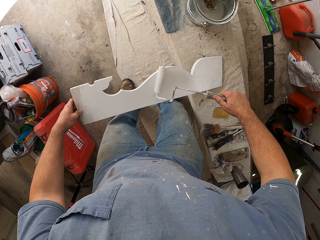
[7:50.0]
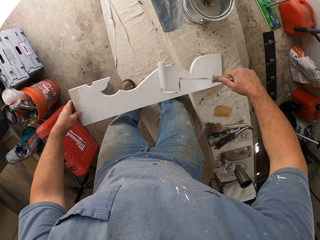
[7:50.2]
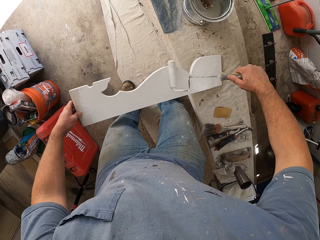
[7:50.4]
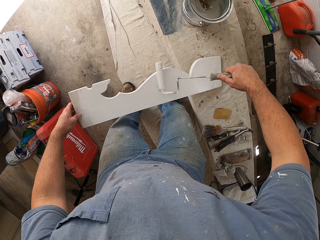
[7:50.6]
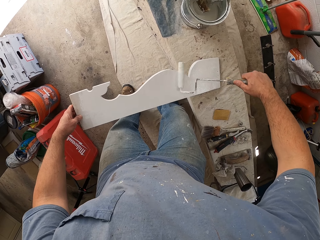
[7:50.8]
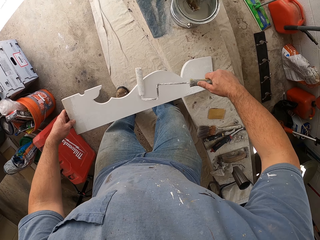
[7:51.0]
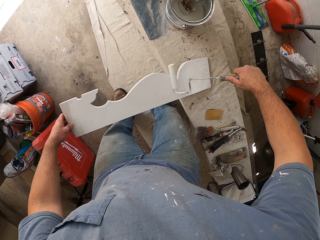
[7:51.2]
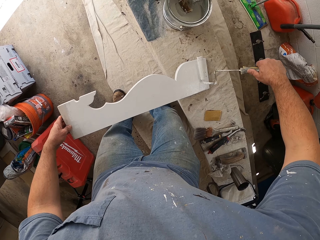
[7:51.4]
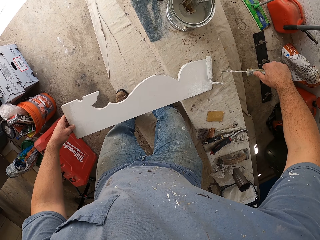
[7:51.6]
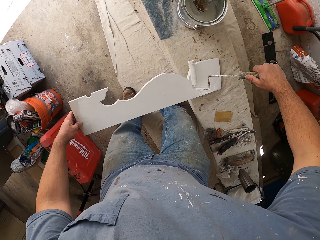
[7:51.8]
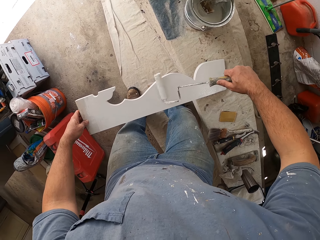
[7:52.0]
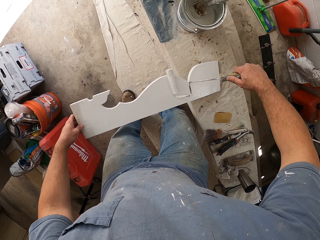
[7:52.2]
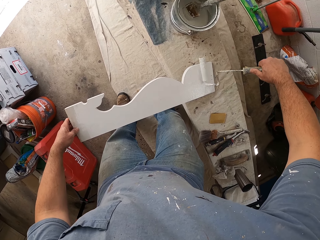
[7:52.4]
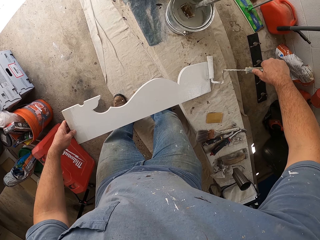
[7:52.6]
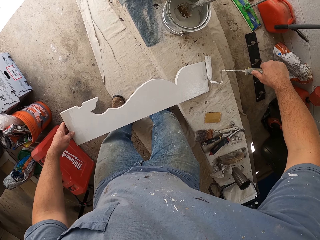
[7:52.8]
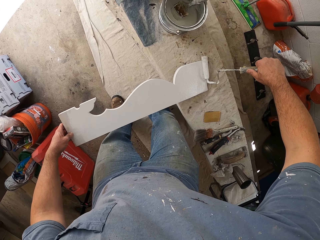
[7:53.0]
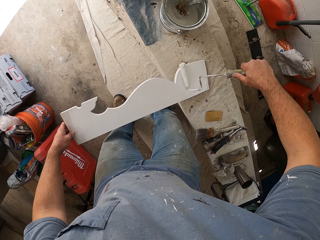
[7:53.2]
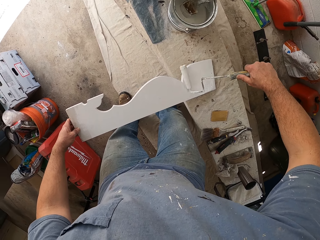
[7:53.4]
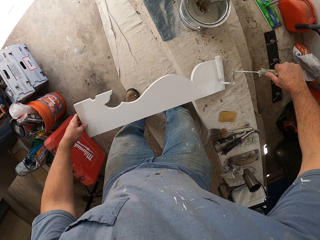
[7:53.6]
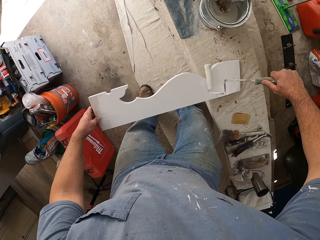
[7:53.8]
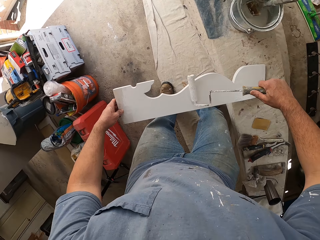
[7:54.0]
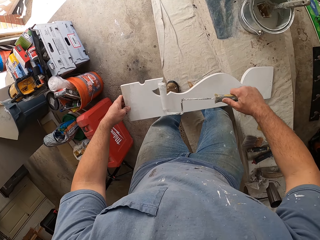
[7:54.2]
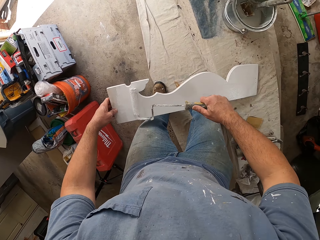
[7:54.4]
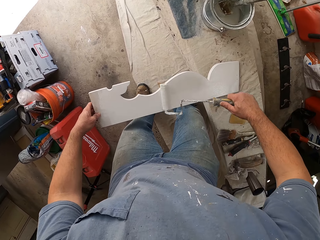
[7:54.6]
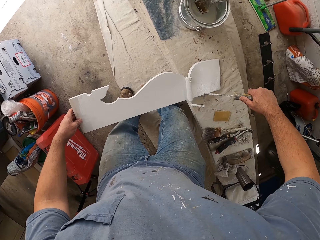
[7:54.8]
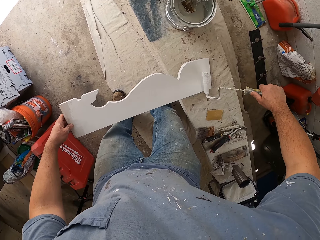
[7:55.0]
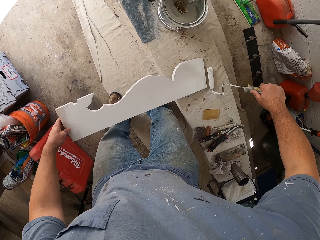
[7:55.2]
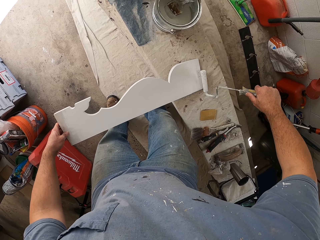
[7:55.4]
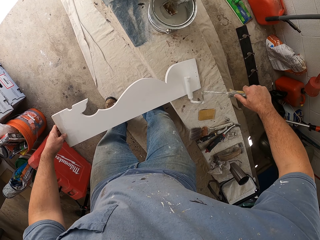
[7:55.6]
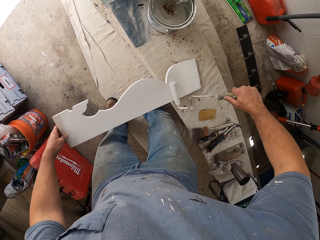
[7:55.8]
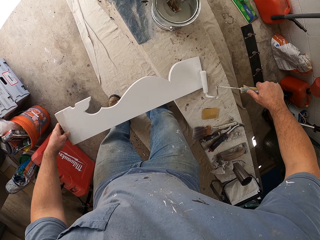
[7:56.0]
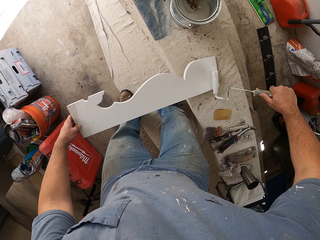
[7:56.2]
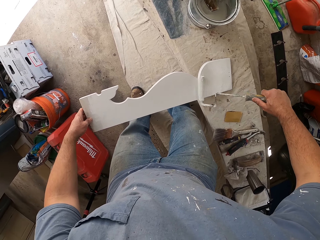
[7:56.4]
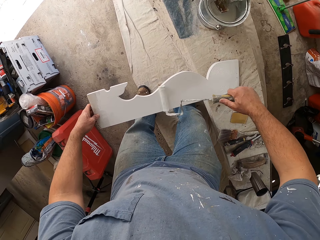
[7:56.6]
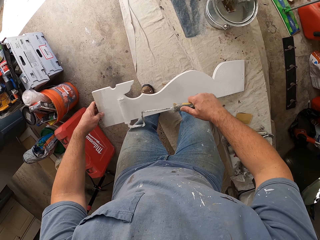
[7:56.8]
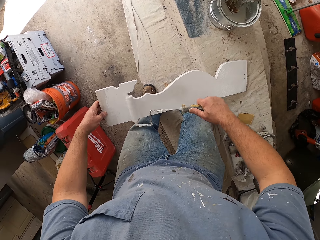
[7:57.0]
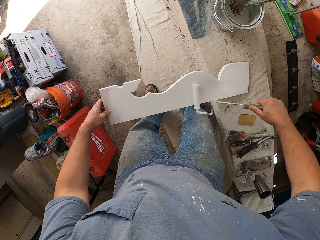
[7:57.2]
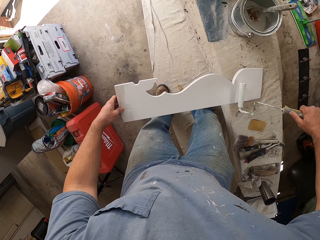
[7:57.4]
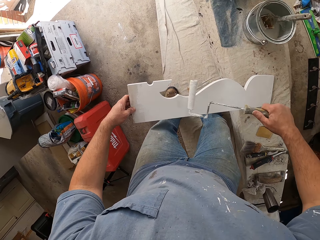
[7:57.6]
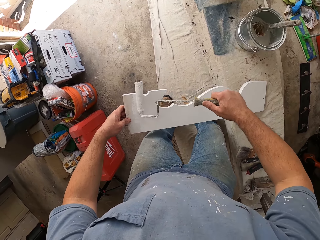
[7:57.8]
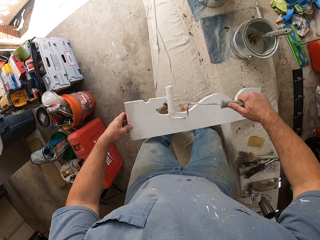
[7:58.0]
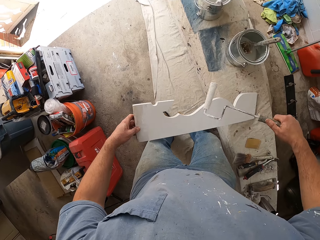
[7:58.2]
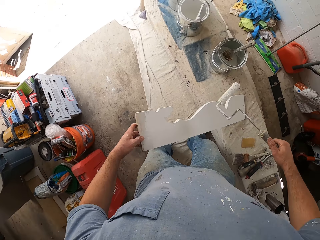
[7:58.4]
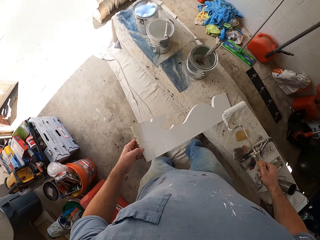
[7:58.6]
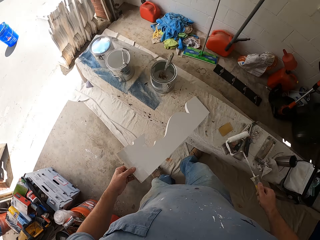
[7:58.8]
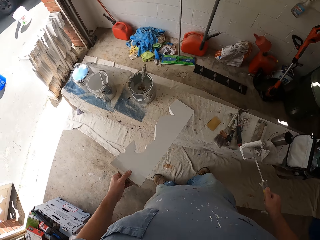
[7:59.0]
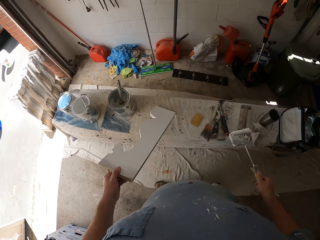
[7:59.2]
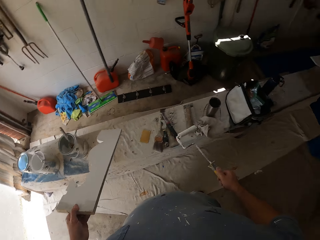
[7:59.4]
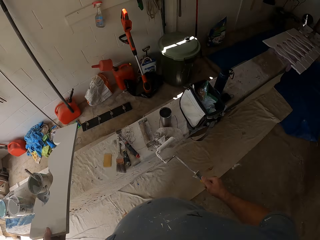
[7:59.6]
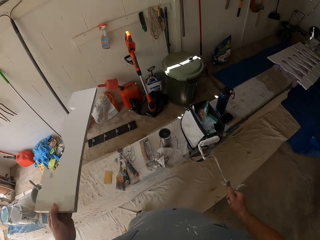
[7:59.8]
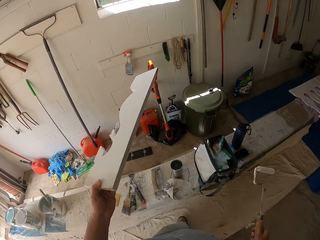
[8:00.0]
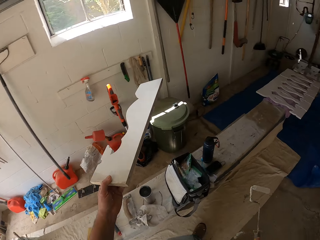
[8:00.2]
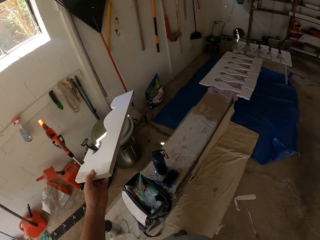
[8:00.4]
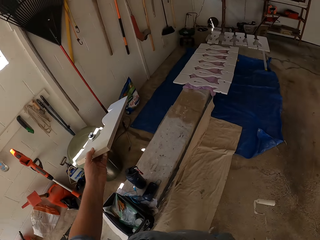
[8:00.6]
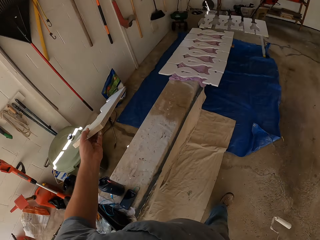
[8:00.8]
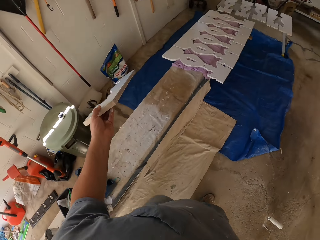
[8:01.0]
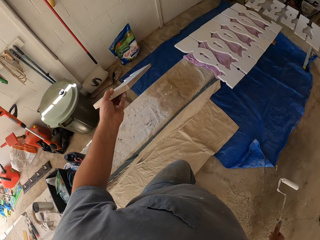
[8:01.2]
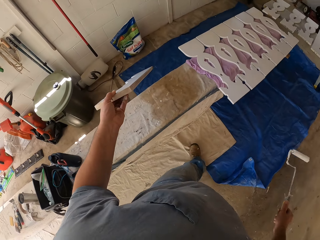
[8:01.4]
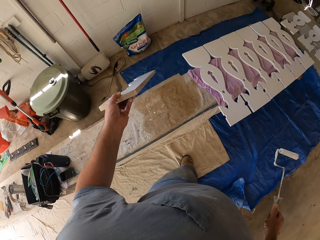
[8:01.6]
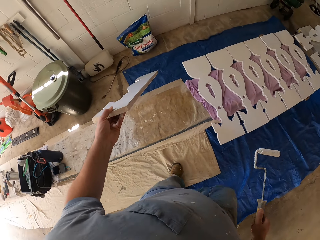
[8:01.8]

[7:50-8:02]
The camera wearer moves towards other painted shaped woods. They lift up a painted shaped wood. They carry the wooden piece from the bench. They move towards the other painted shaped woods. They walk into the garage.

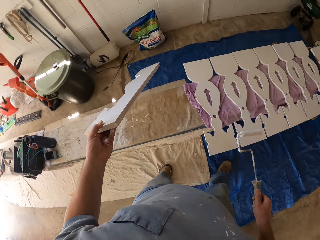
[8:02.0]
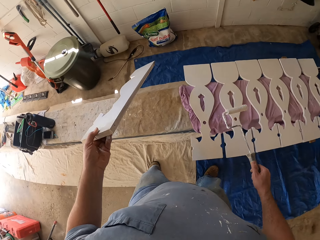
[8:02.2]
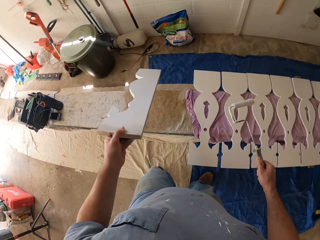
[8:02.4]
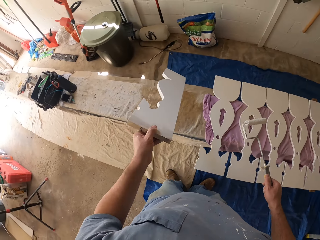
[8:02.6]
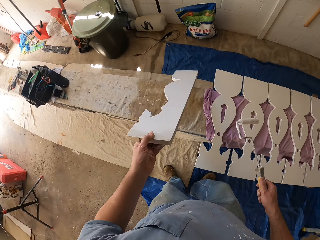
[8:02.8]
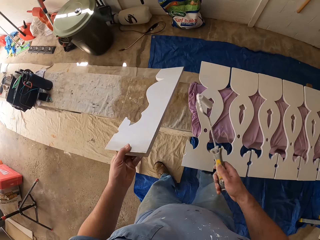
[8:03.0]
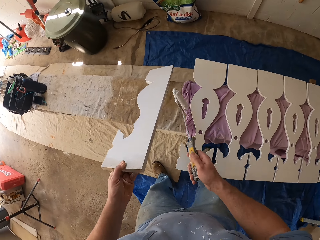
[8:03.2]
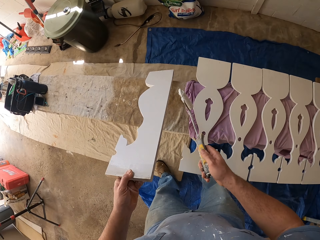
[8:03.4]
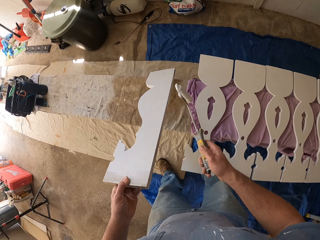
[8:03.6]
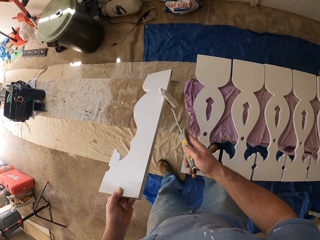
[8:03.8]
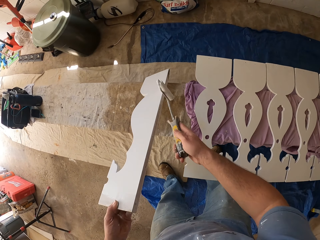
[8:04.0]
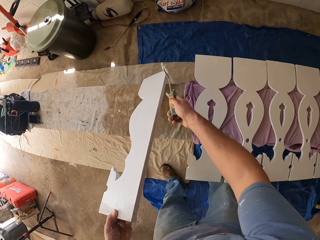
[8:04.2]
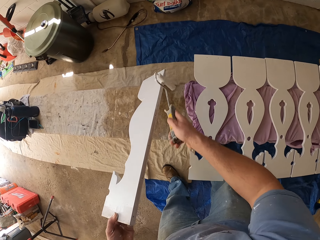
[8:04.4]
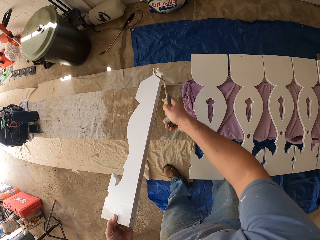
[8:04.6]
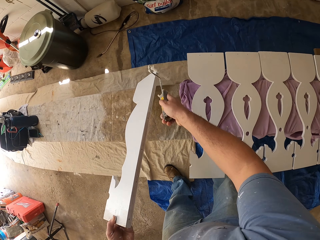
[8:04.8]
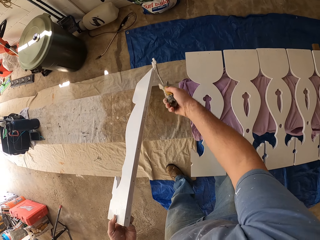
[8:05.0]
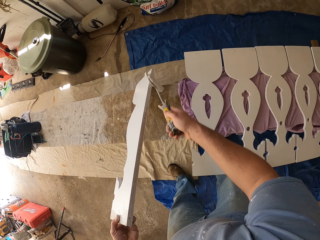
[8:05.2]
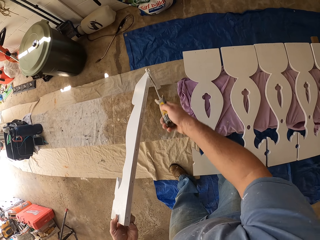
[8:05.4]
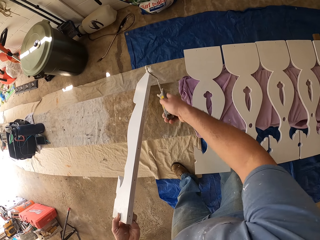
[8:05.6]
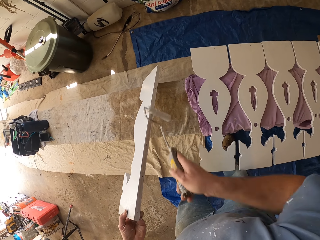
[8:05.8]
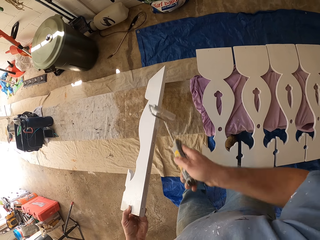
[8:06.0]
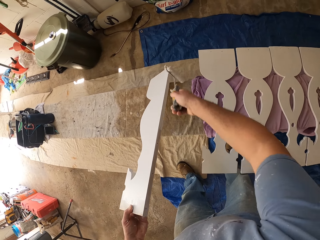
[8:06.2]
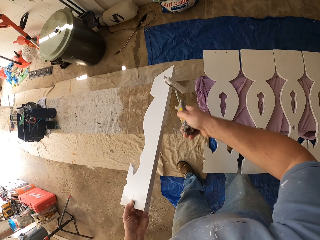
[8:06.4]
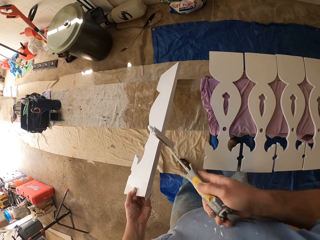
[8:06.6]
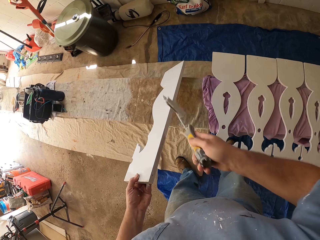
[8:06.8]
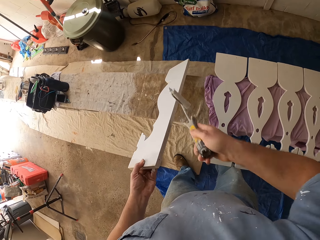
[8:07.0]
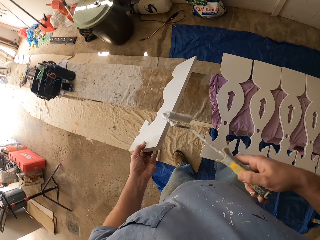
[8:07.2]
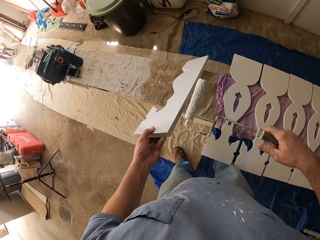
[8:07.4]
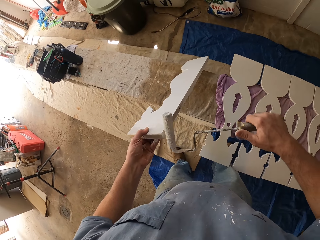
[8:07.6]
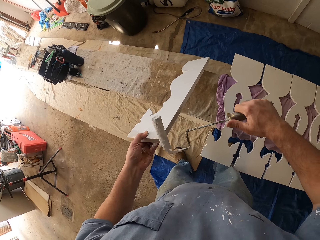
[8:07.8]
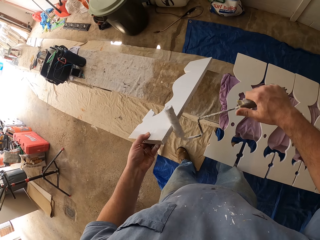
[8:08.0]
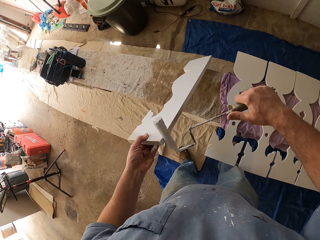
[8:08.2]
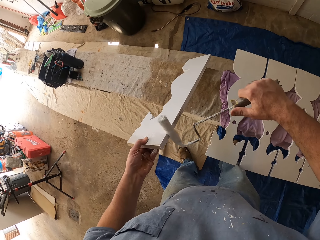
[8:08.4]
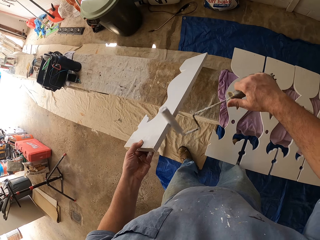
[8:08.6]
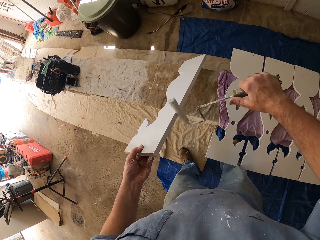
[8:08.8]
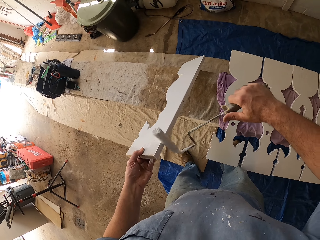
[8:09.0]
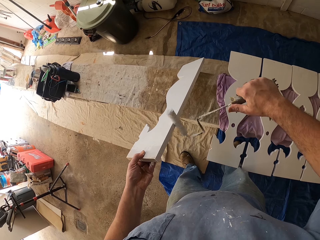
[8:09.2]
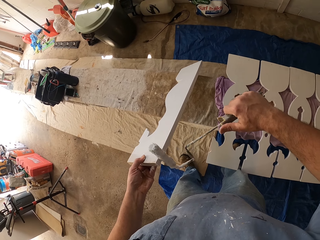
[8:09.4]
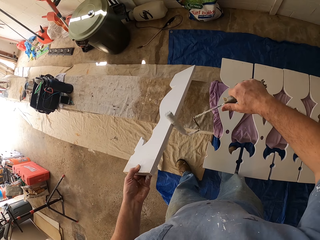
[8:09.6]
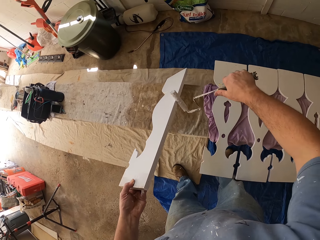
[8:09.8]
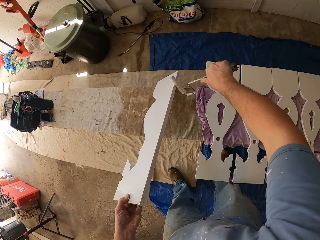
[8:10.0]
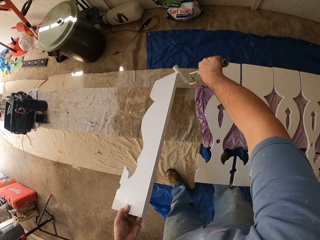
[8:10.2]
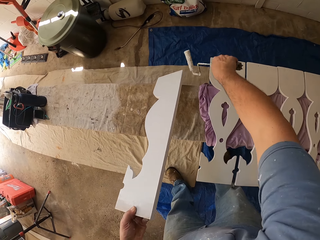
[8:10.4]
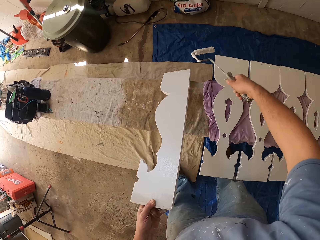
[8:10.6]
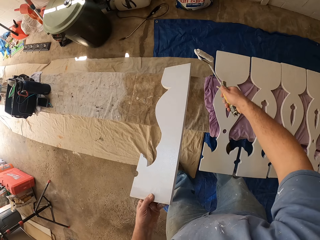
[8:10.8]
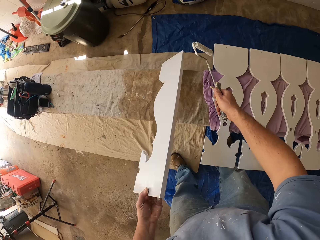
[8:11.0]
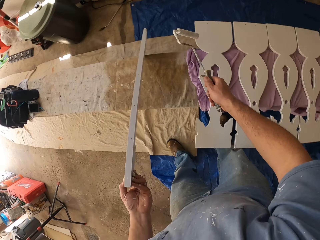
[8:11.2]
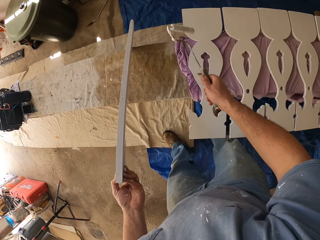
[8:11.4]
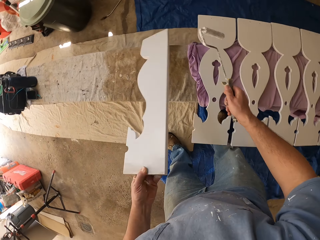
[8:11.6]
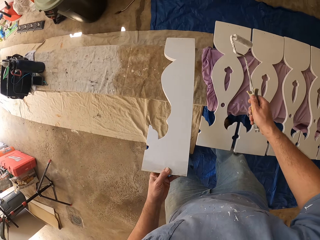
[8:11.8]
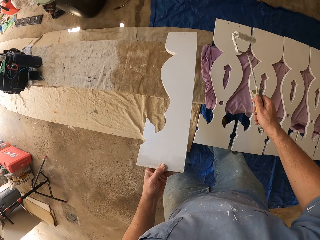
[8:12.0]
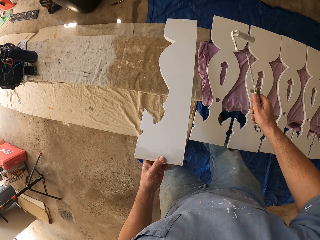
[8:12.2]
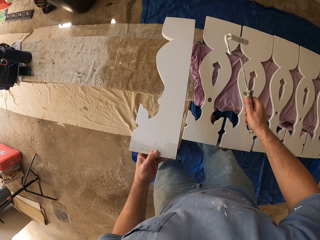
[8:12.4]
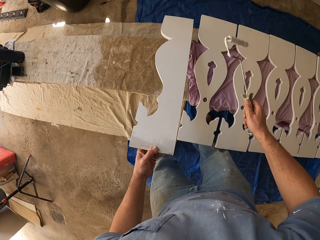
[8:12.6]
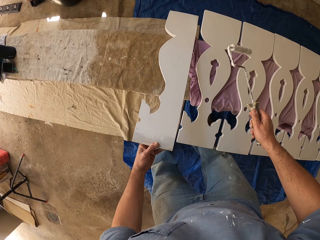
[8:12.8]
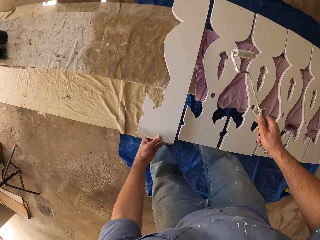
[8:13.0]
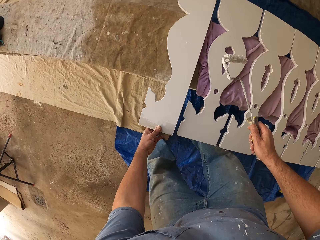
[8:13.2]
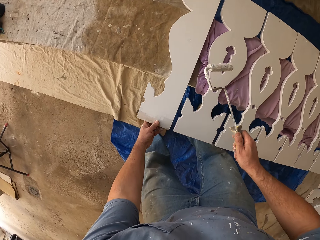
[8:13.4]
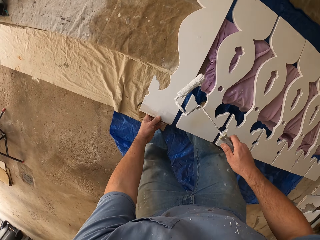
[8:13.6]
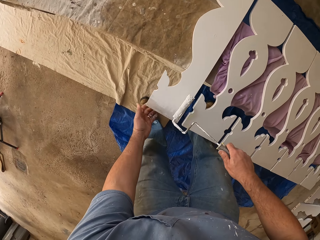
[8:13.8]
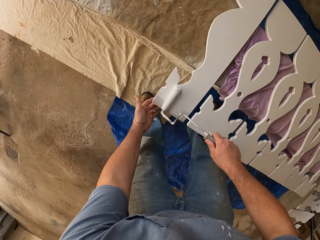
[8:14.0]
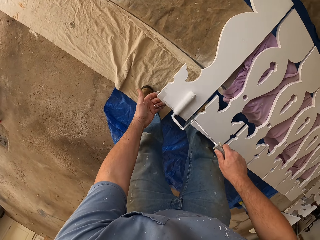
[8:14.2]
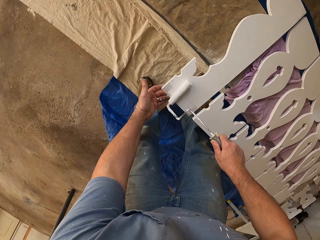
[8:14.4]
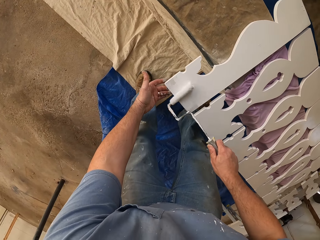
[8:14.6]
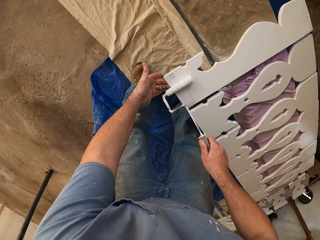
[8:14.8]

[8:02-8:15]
The camera wearer places the painted shaped wood on the bench. They paint the shaped wood using the paint roller. They place the painted shaped wood on the bench. They paint the shaped wood using the paint roller.
